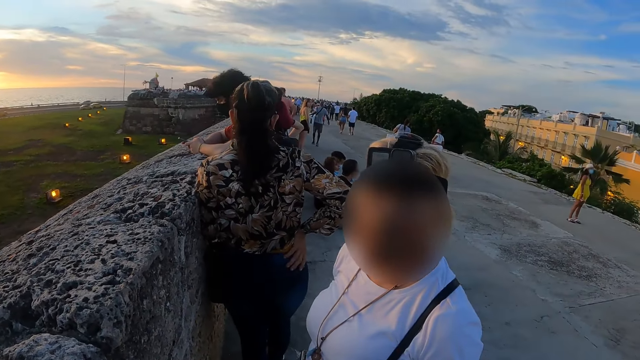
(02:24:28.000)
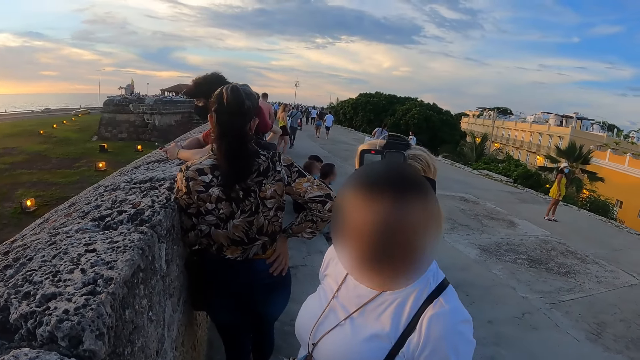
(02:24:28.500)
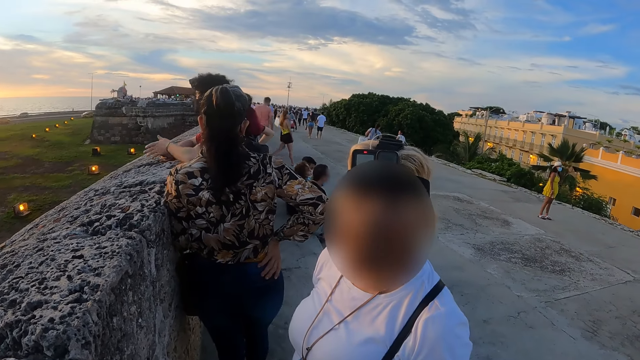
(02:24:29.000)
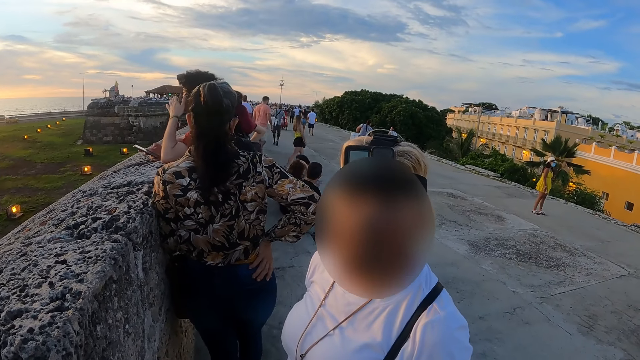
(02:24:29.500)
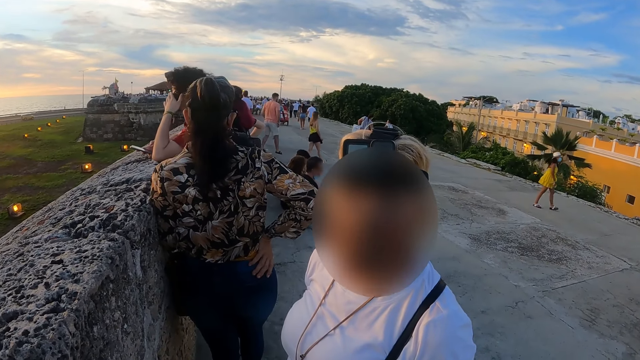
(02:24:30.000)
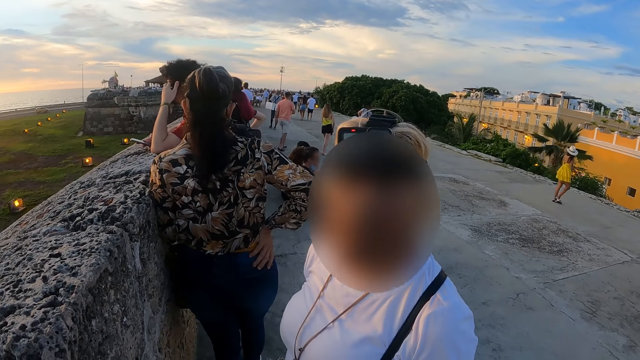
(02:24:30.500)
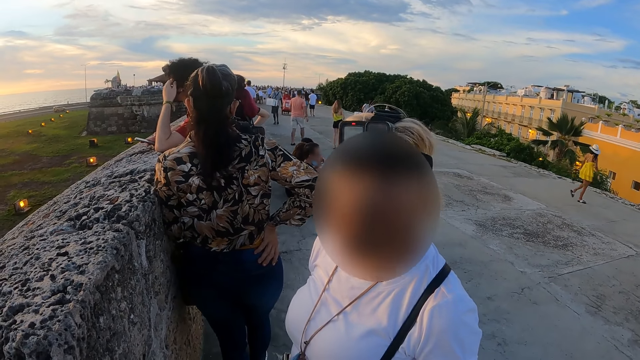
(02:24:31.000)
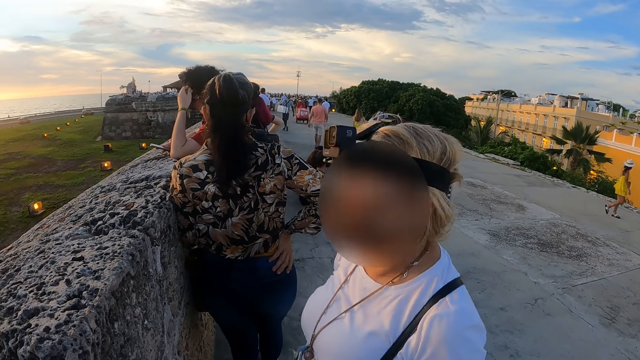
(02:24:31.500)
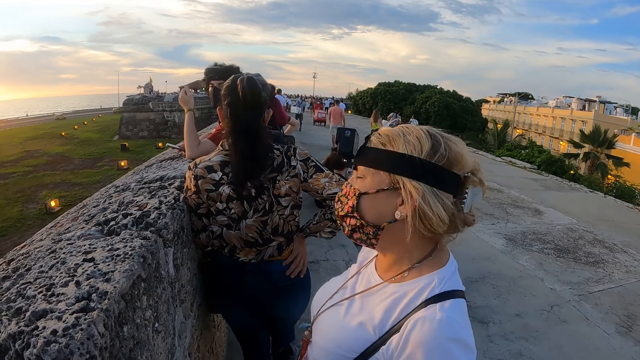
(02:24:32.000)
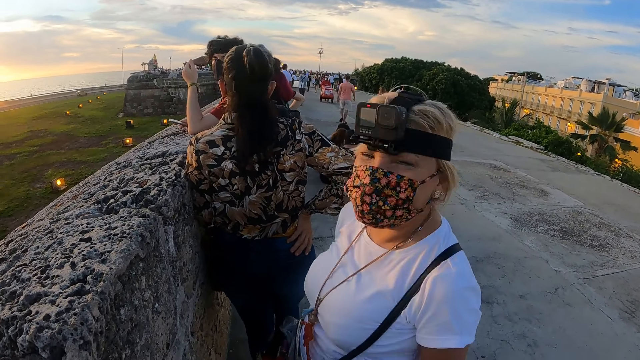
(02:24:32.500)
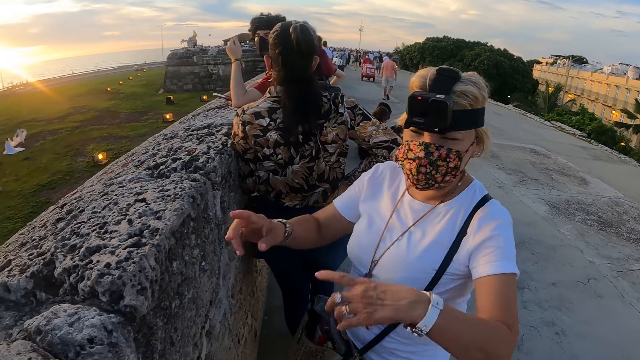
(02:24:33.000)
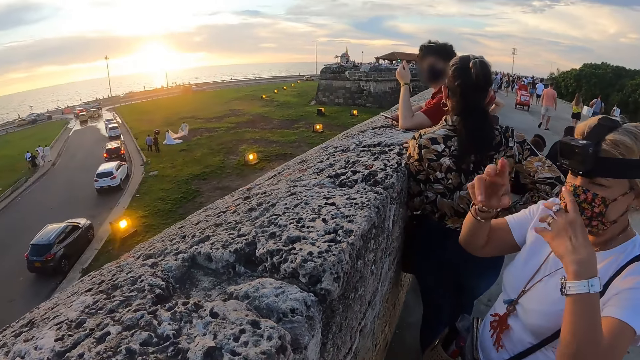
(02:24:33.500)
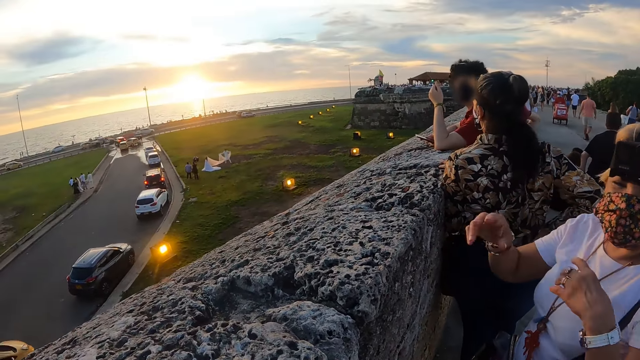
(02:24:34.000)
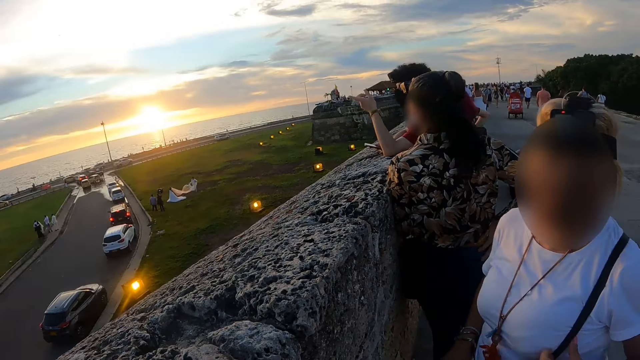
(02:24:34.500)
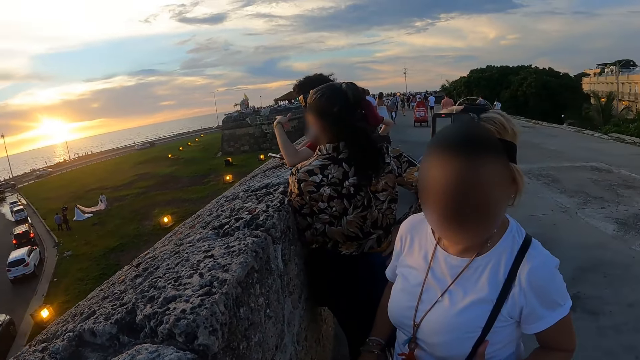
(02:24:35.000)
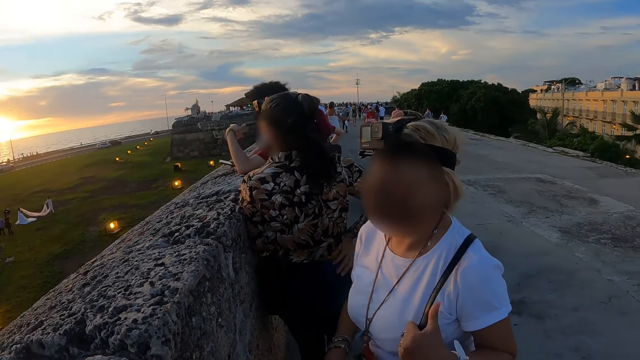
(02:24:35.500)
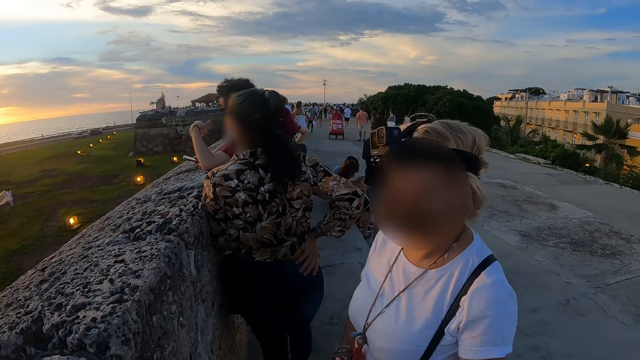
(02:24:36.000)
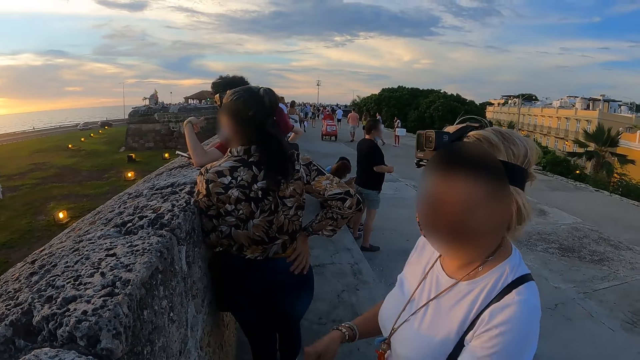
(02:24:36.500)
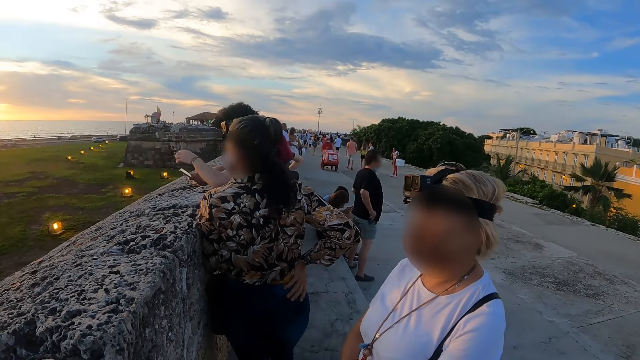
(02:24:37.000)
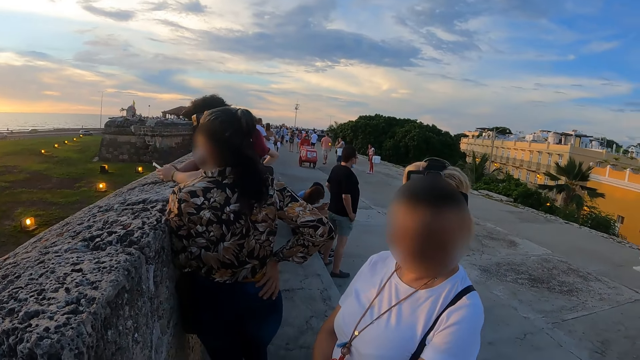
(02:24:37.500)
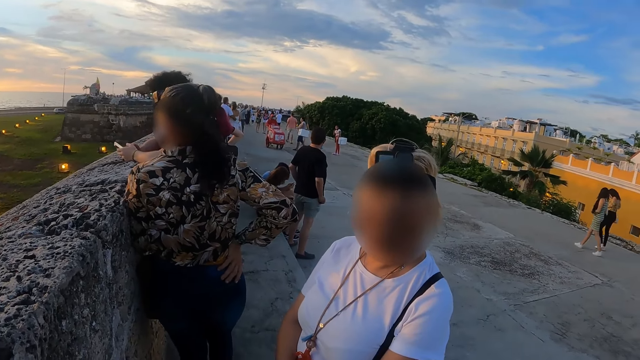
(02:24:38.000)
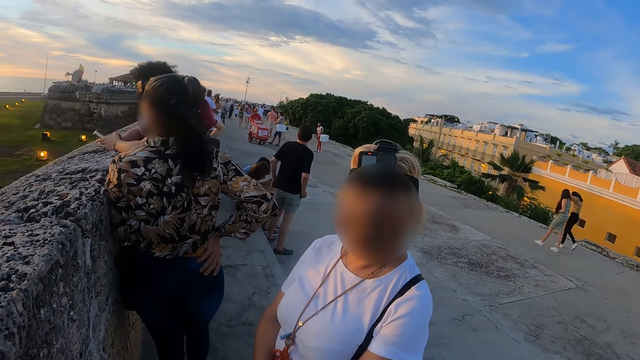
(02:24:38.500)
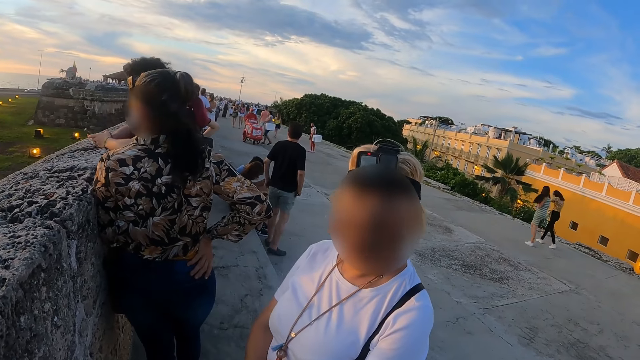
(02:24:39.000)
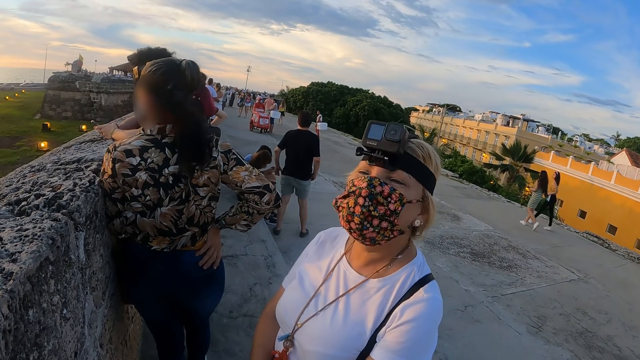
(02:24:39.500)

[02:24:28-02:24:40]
The camera wearer looks at a person. The person shows hand gestures. The camera wearer looks at the person.

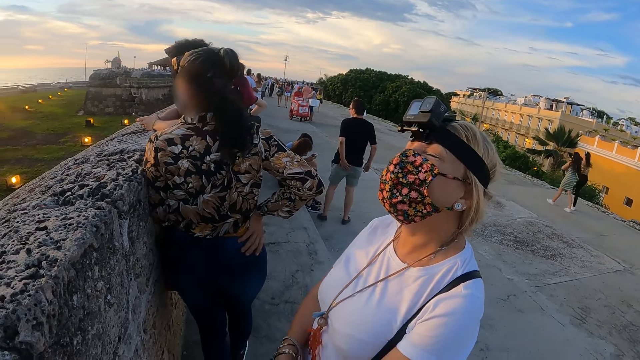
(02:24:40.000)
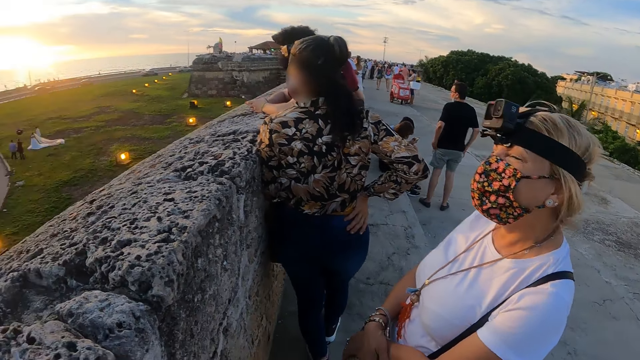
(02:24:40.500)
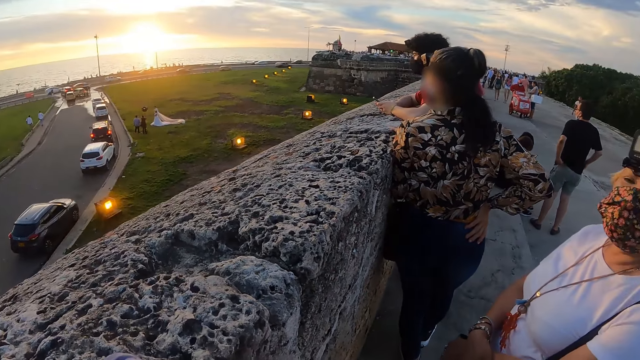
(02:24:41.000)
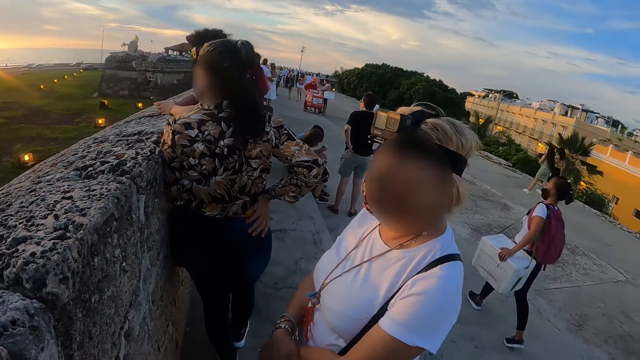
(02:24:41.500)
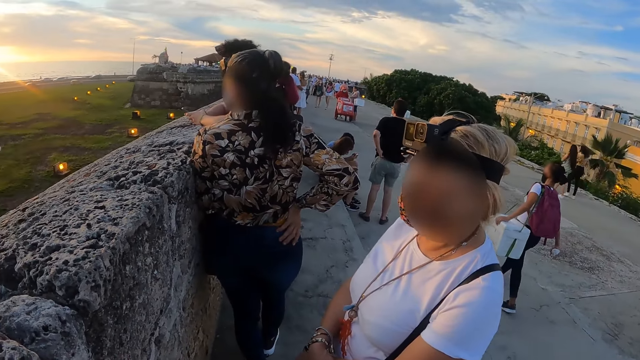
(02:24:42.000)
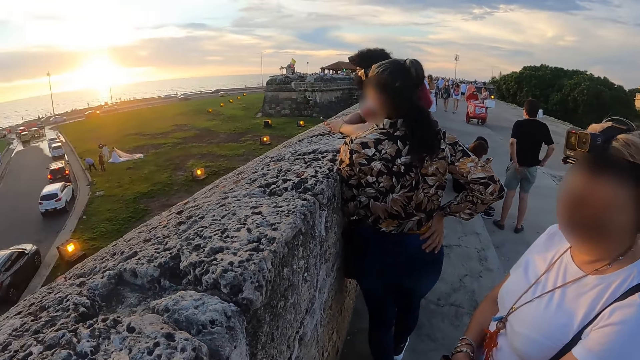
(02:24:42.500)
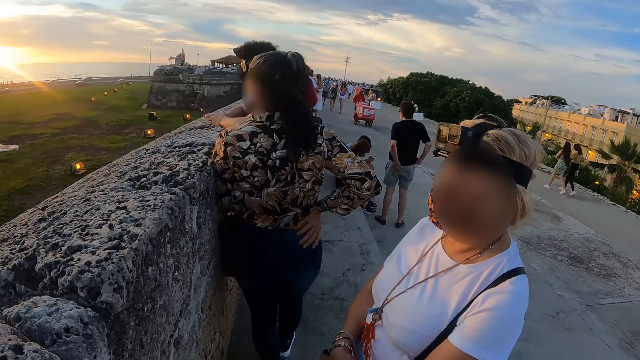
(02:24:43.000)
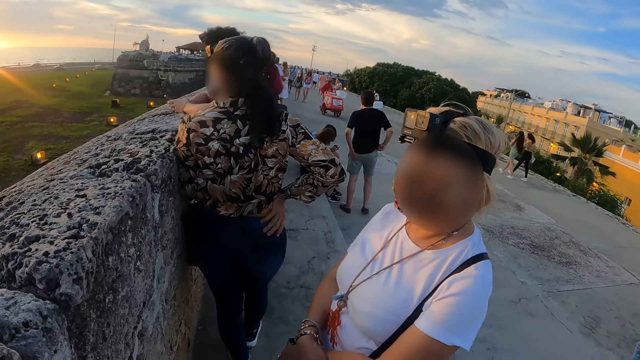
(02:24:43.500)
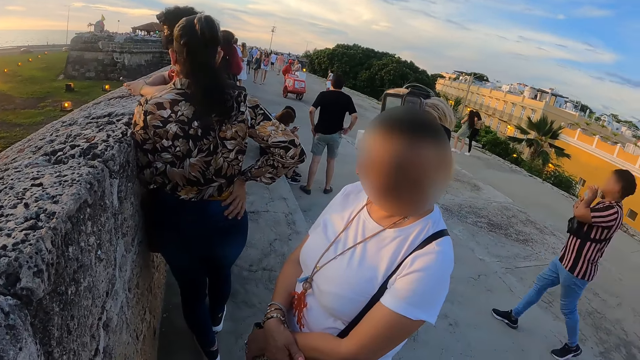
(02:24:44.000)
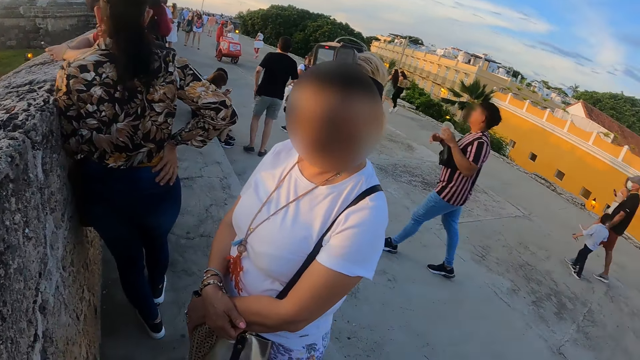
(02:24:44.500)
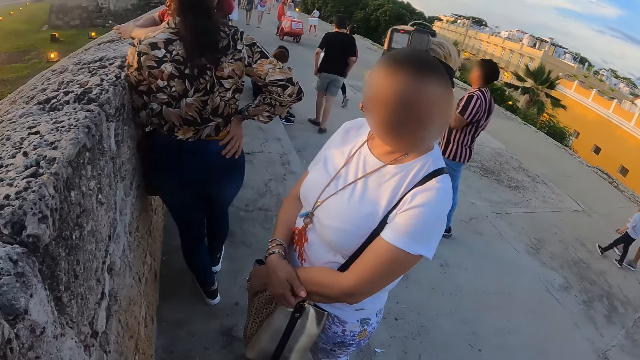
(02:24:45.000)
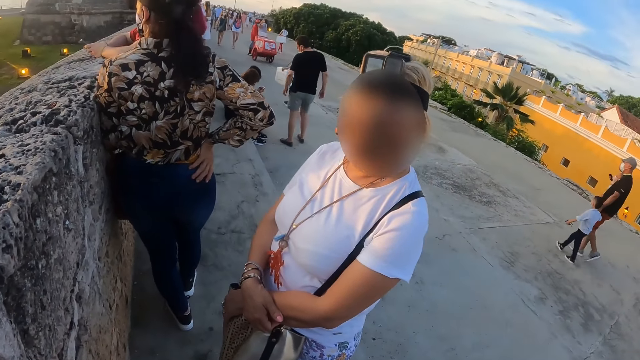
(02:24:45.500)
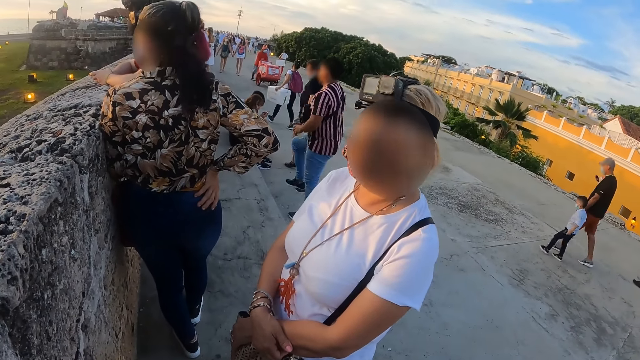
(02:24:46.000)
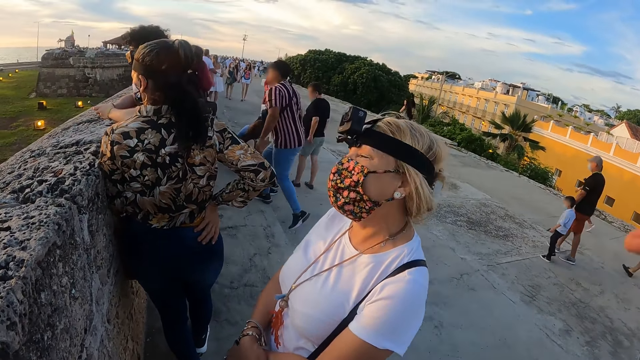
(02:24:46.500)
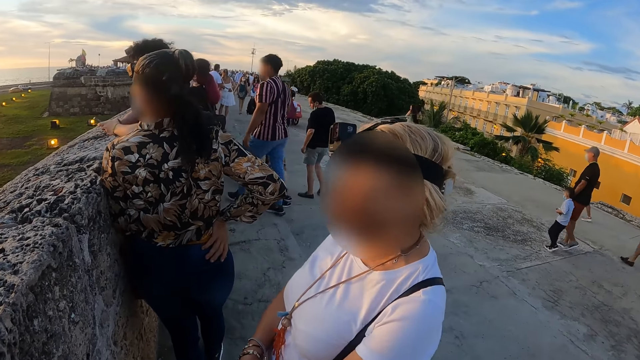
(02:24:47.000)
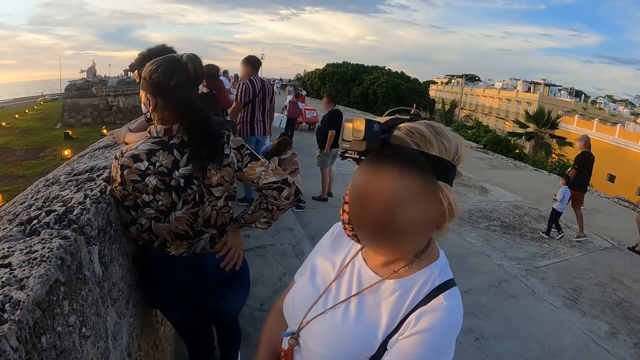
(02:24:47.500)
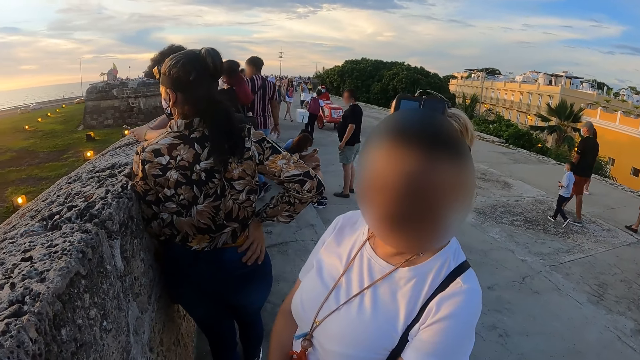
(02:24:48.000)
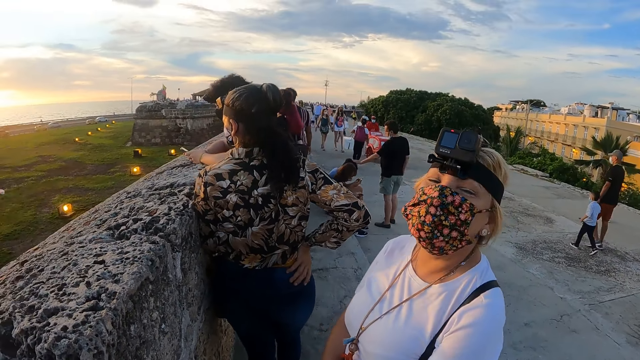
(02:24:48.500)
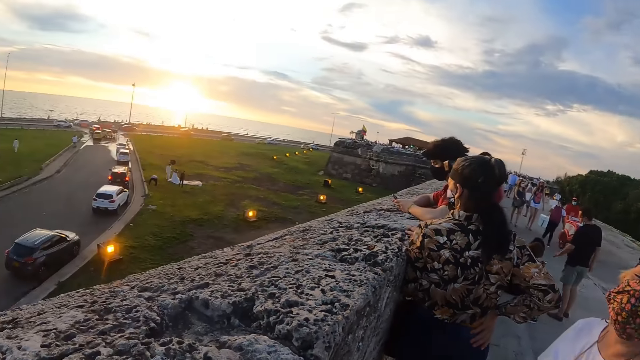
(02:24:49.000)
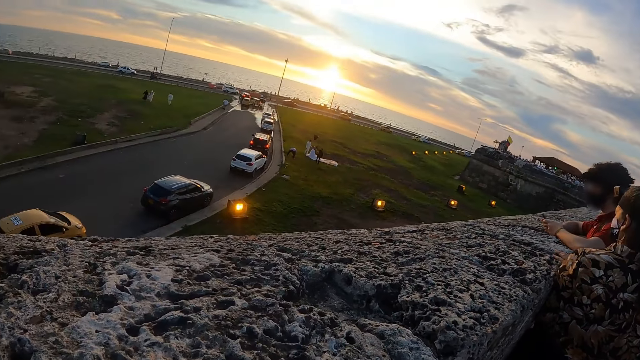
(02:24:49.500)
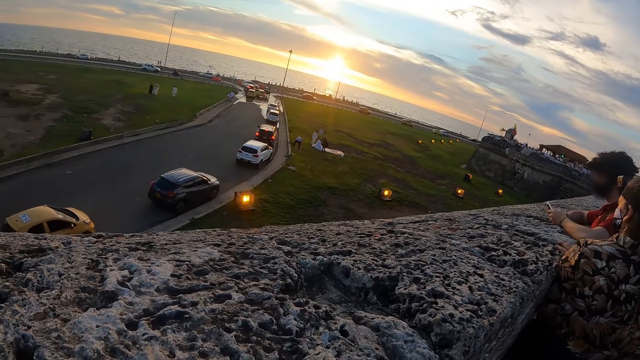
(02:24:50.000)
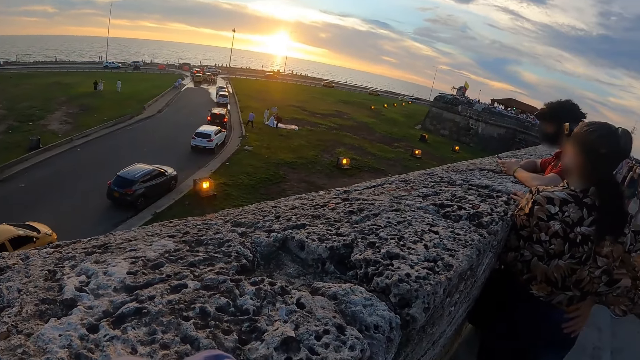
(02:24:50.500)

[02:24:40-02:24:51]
The camera wearer looks around.
